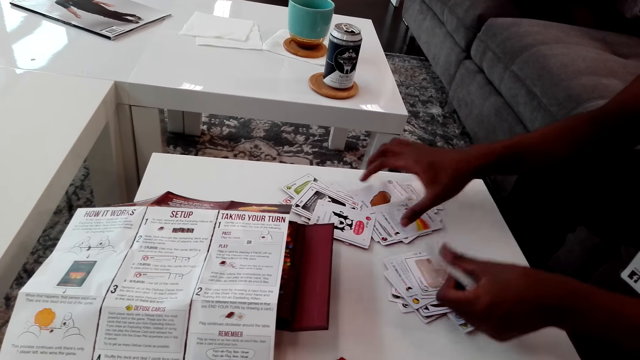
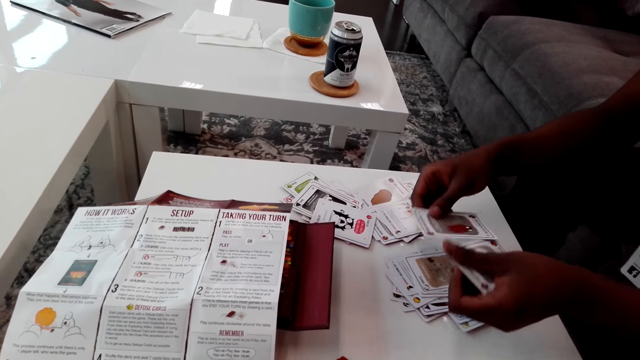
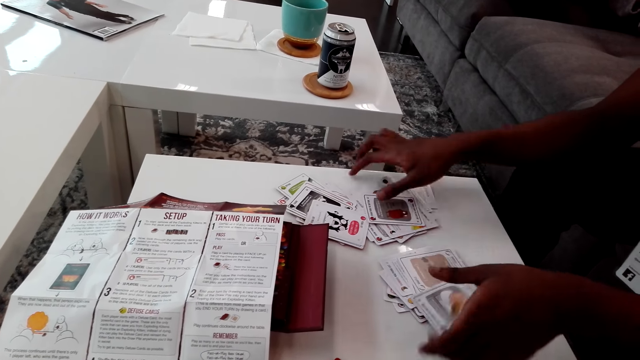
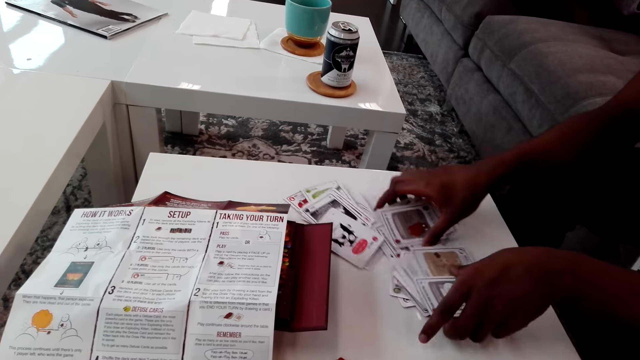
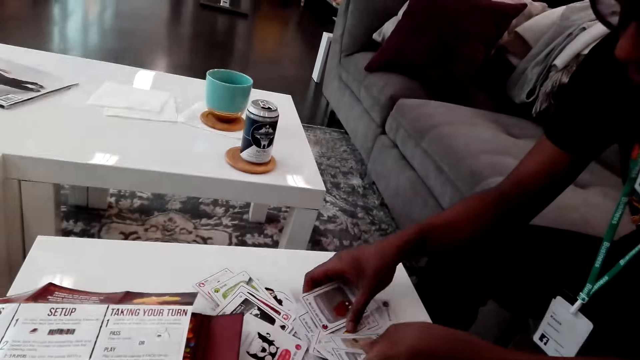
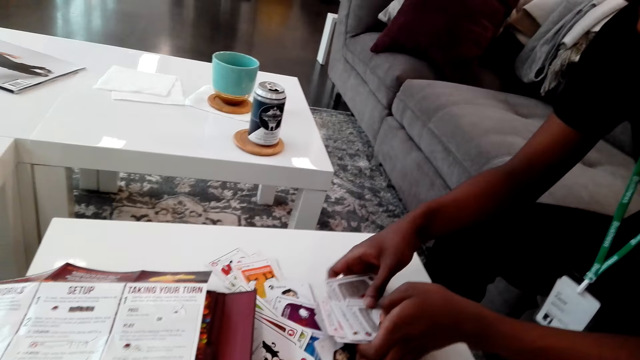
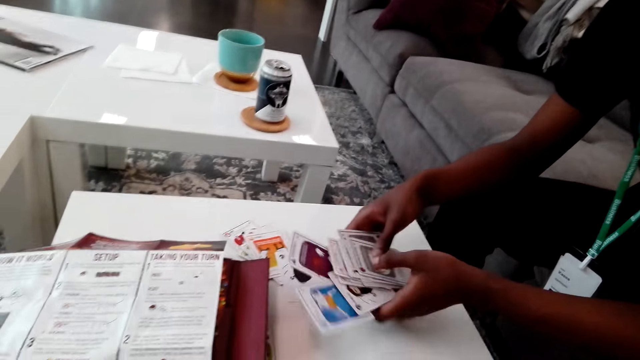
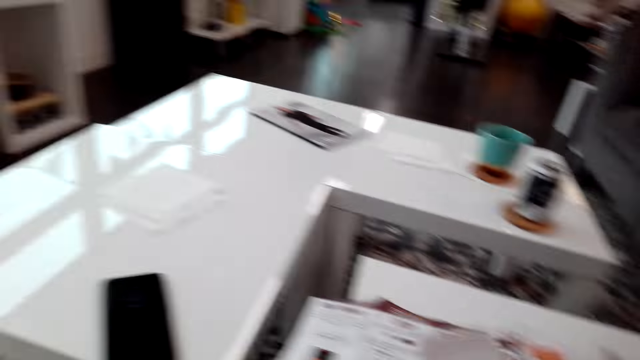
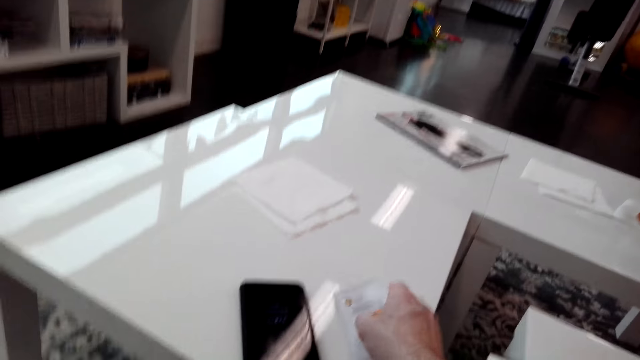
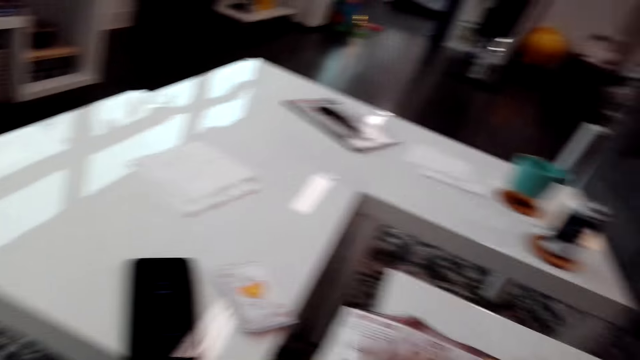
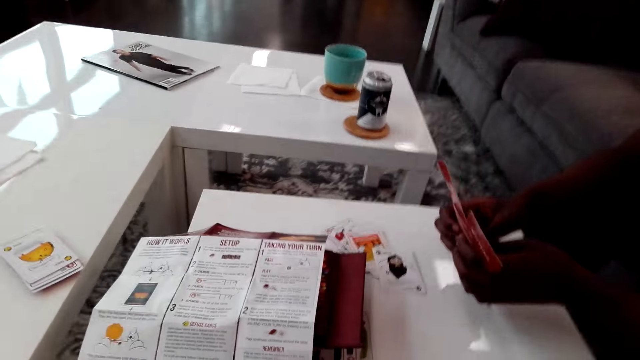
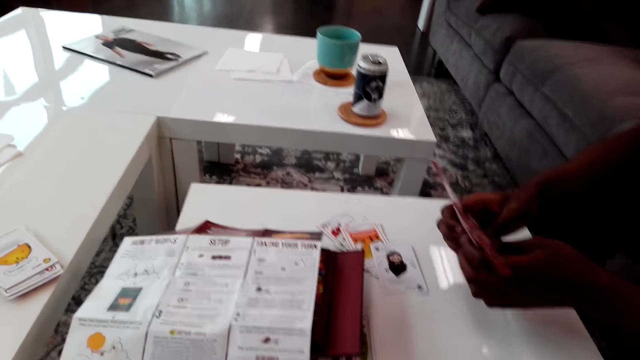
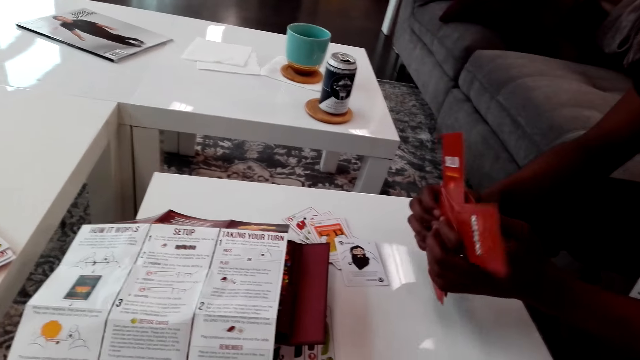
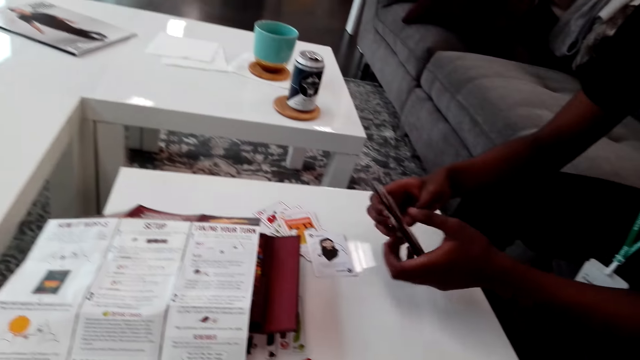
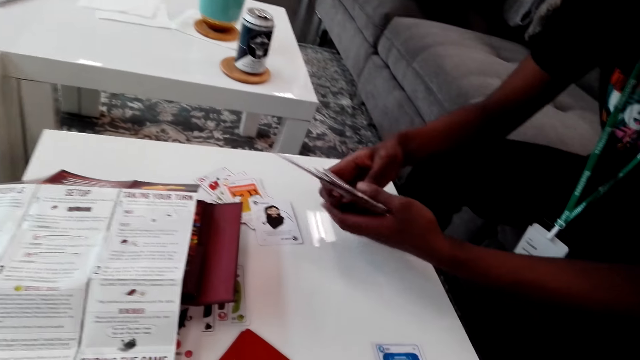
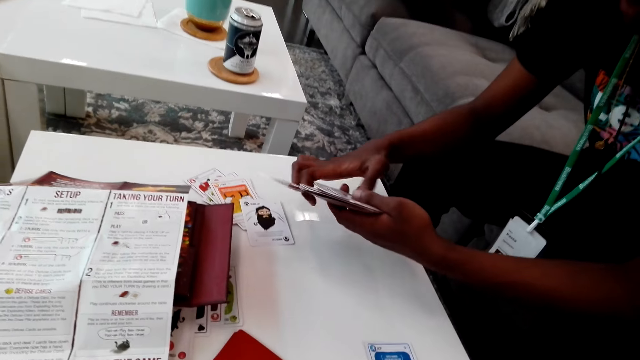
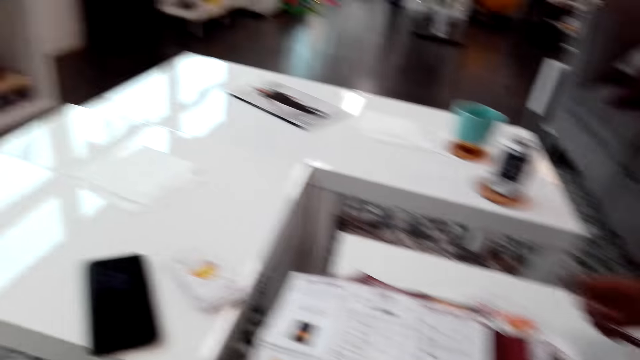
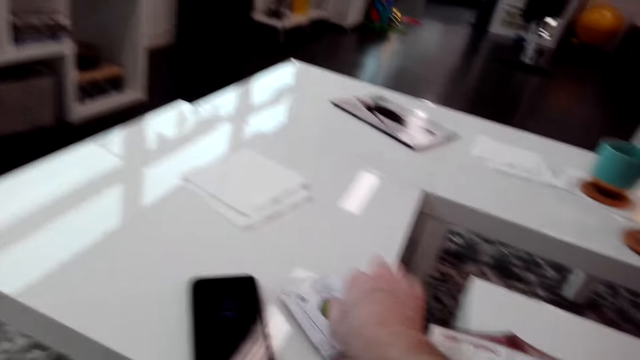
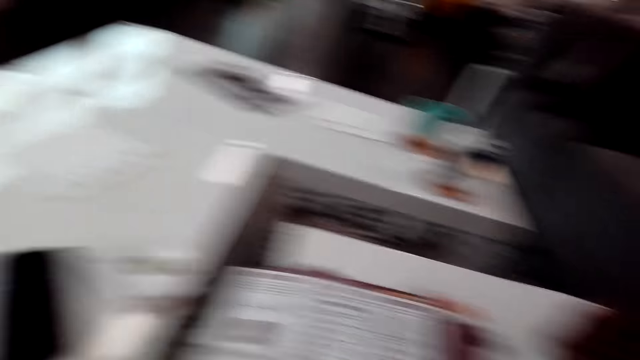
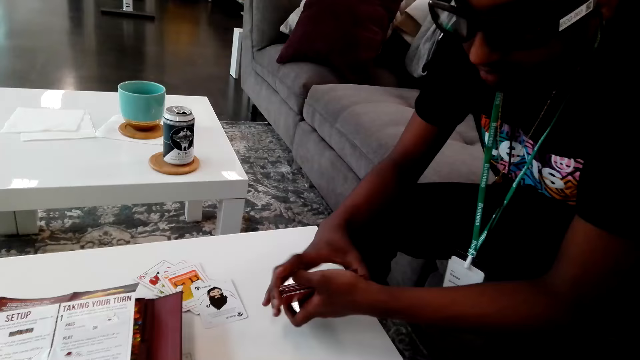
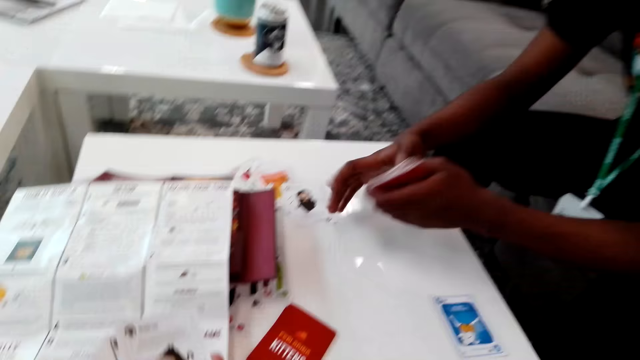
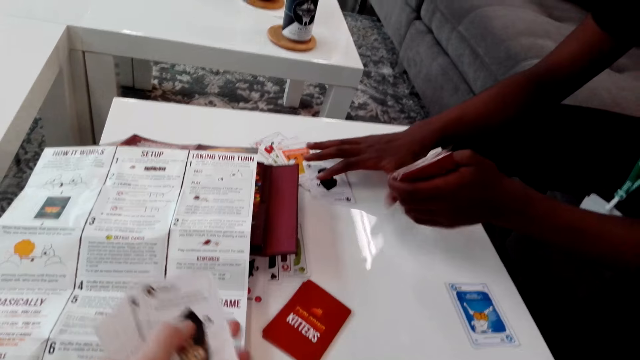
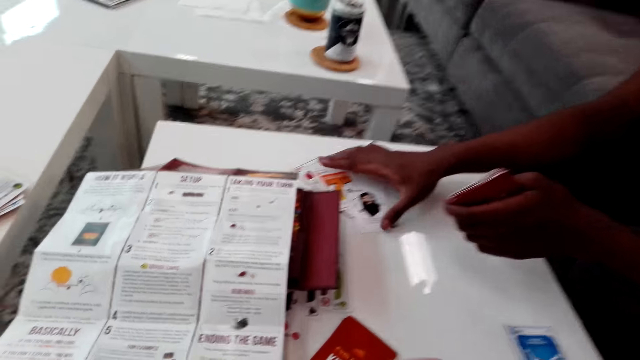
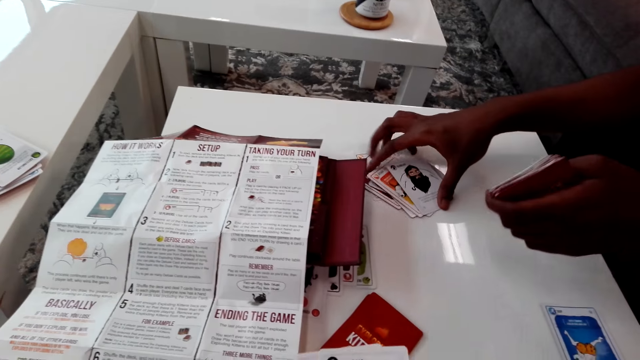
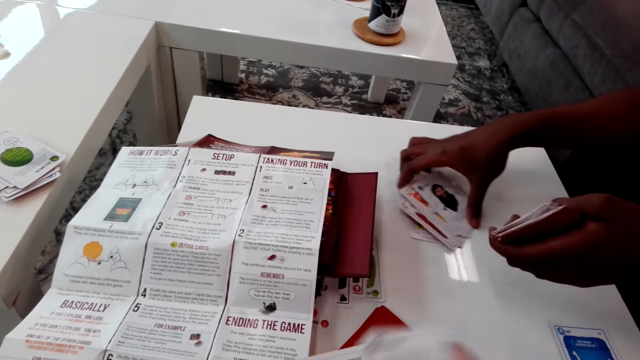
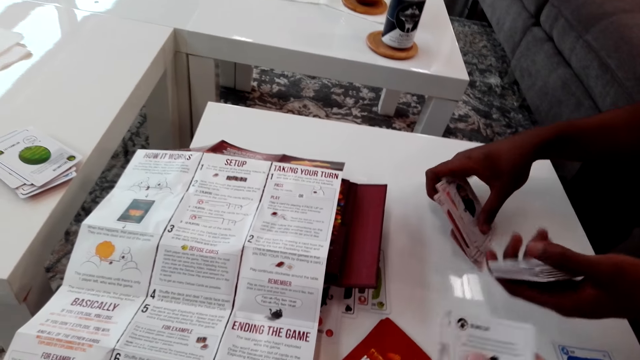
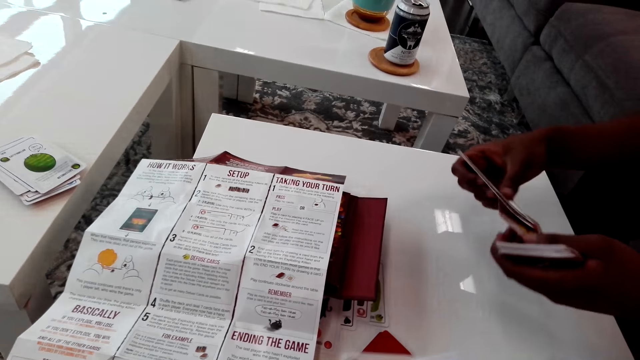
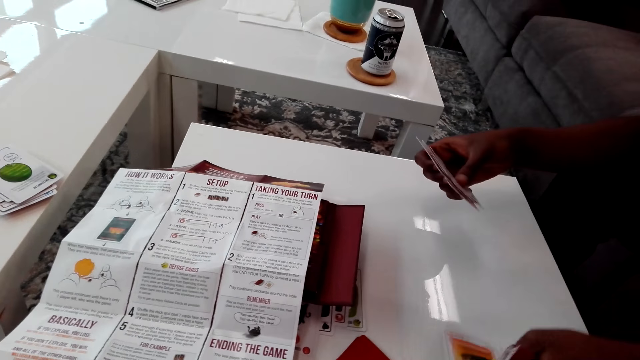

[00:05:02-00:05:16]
A man picks up the cards. The camera wearer puts down the cards and puts down a card. The man arranges the cards and picks up the cards.

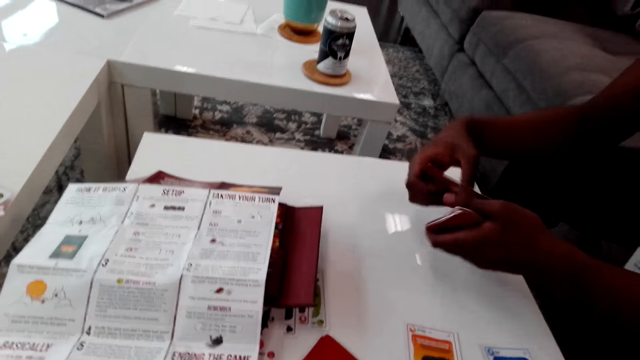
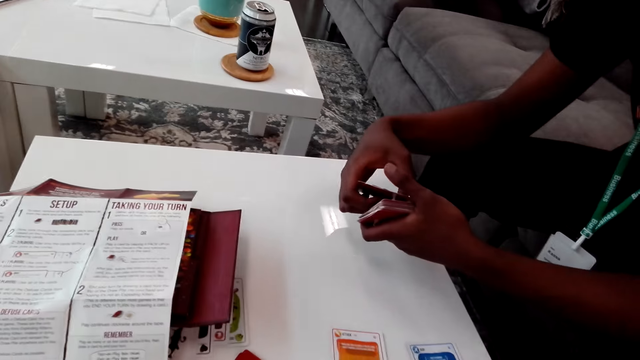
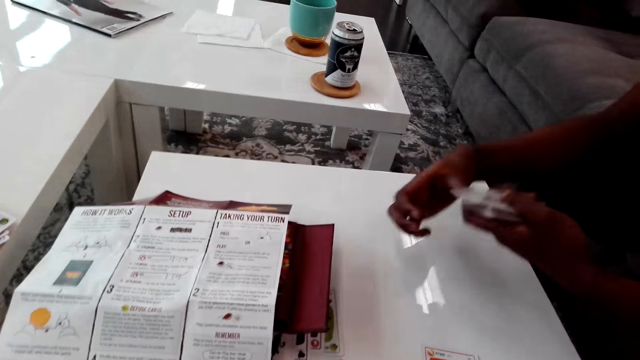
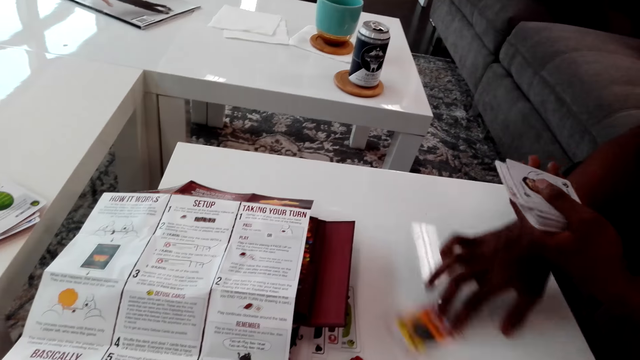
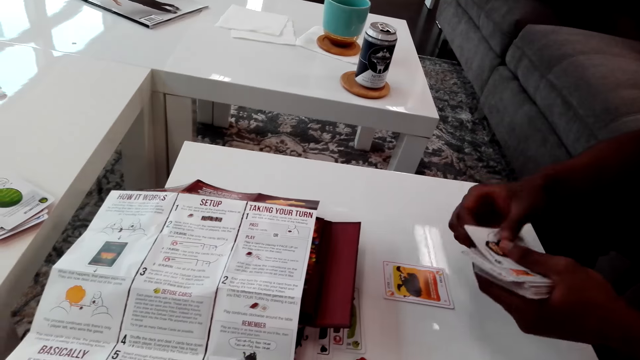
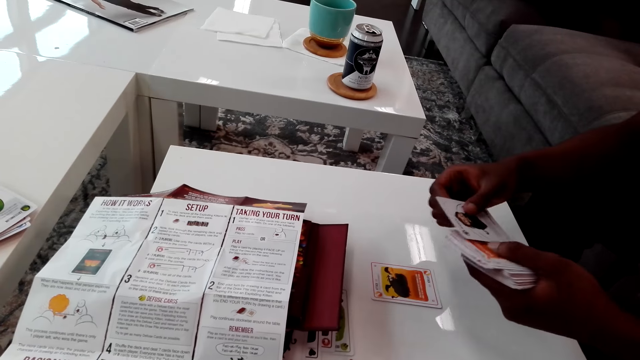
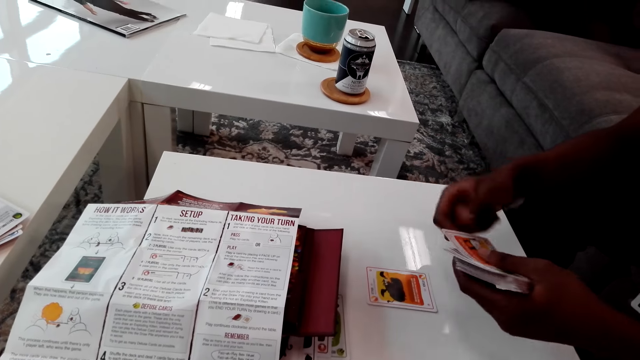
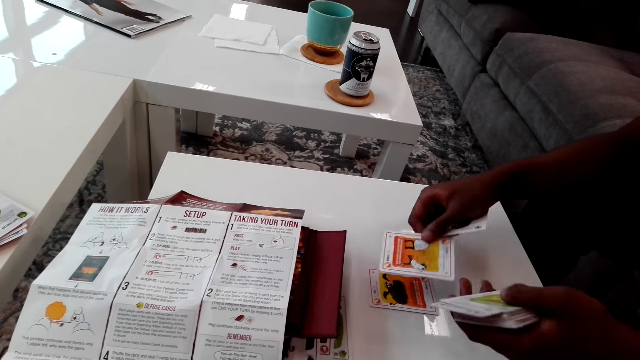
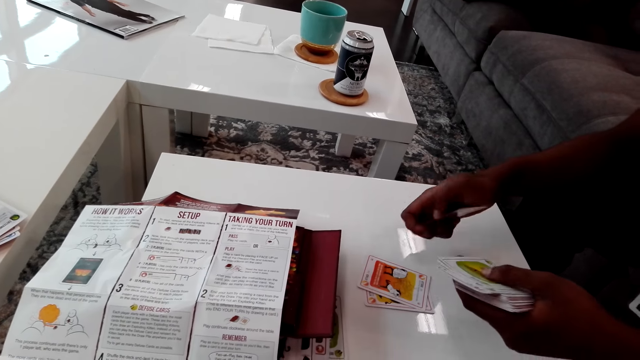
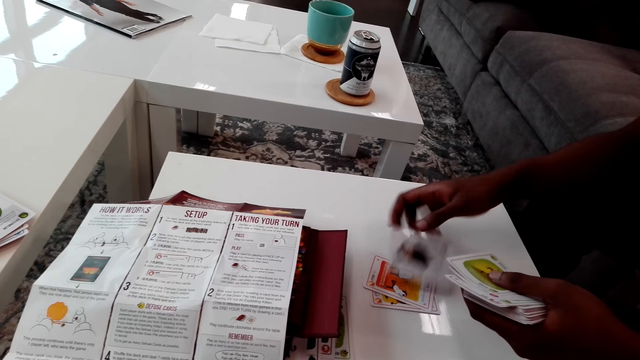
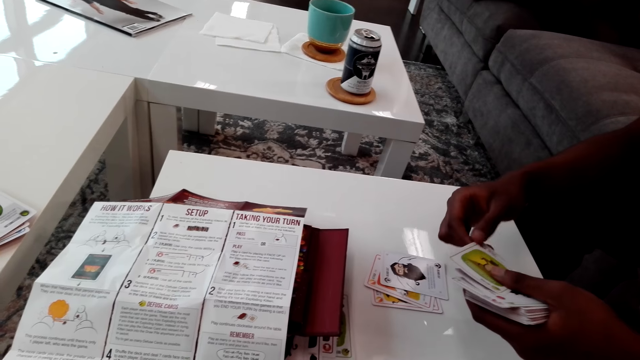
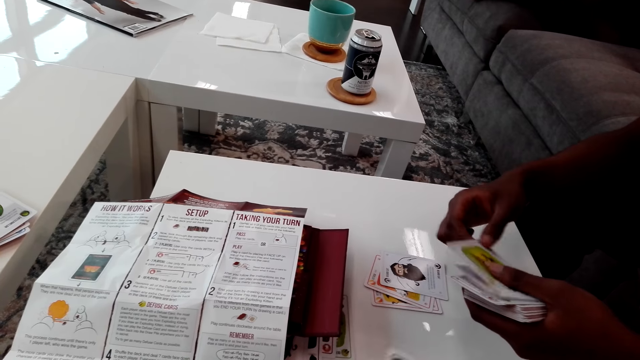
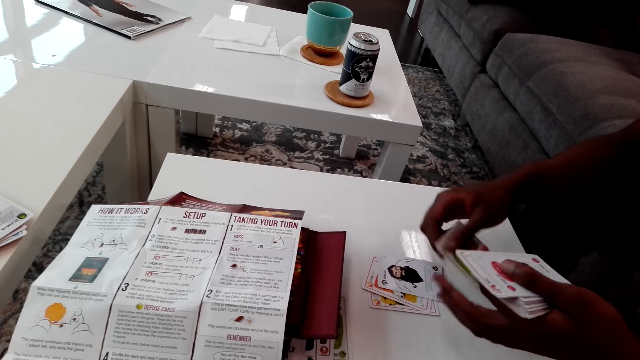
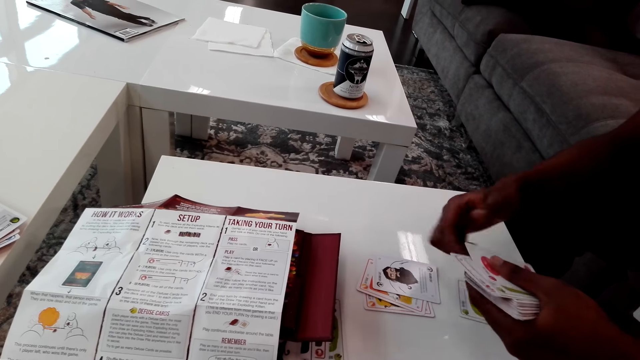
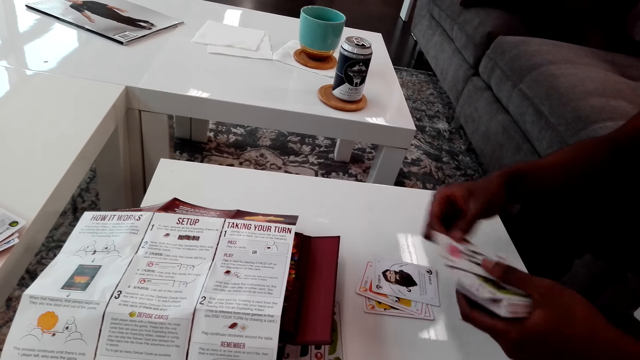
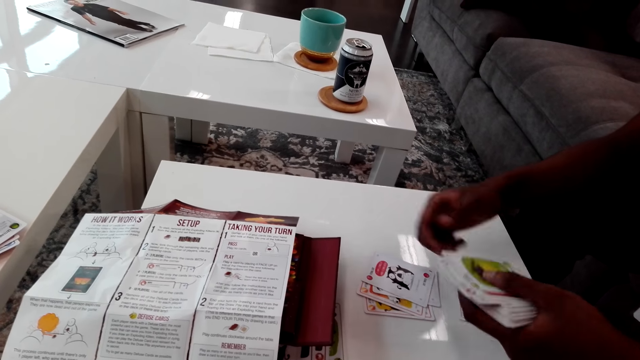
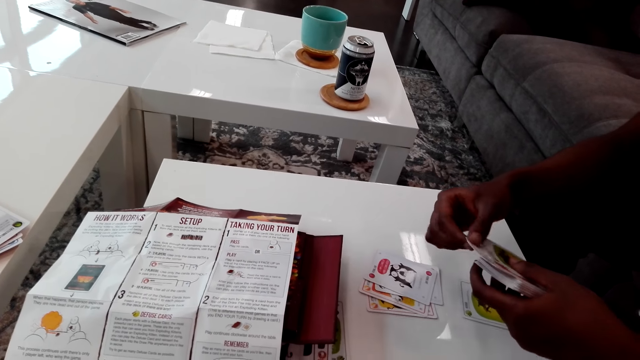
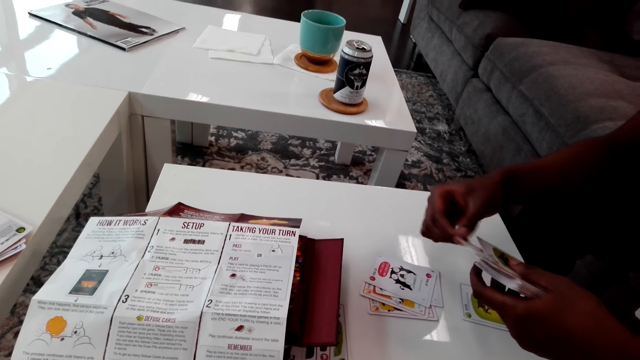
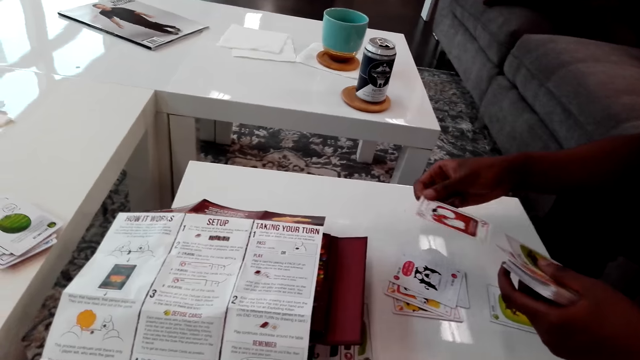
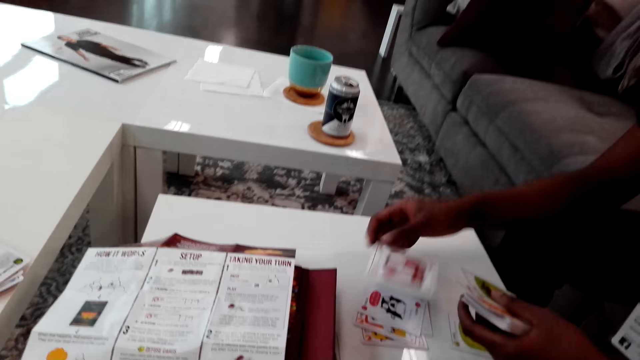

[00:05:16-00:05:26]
A man puts down the card, moves the card, and plays the cards.
